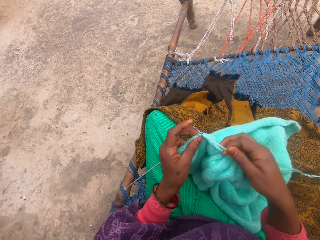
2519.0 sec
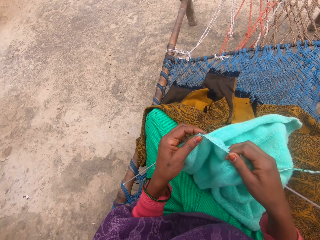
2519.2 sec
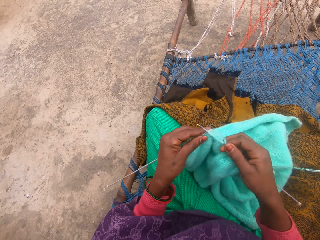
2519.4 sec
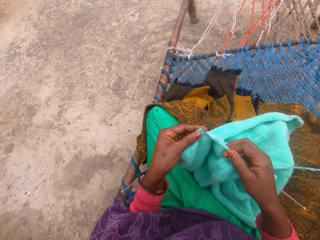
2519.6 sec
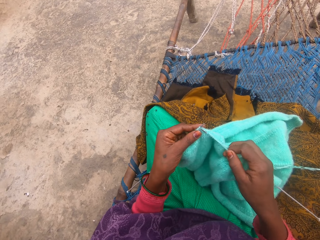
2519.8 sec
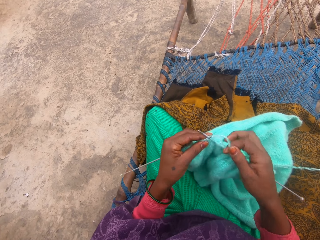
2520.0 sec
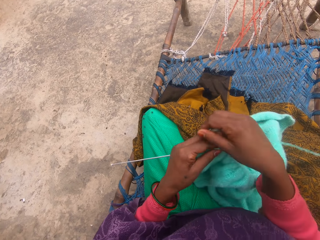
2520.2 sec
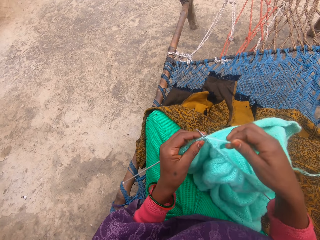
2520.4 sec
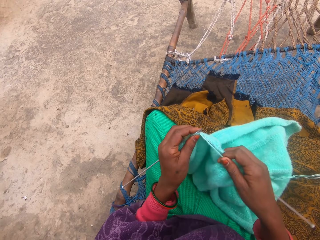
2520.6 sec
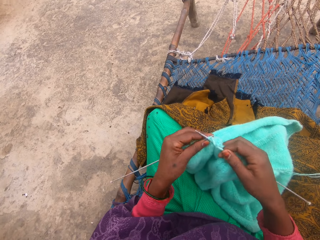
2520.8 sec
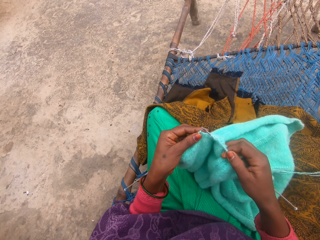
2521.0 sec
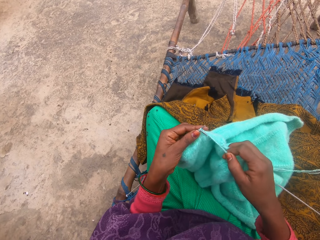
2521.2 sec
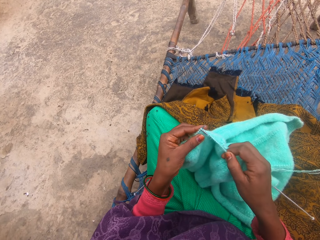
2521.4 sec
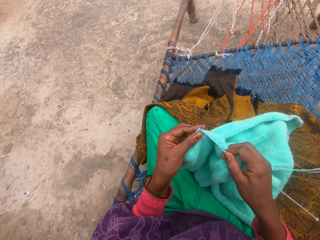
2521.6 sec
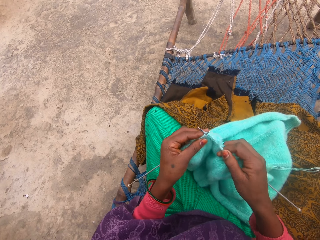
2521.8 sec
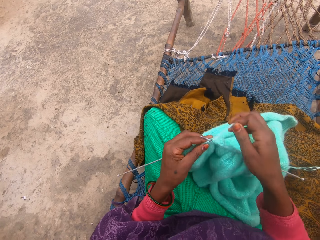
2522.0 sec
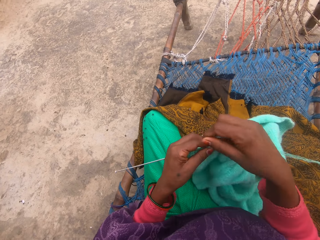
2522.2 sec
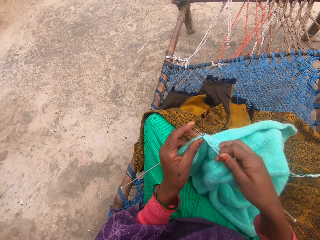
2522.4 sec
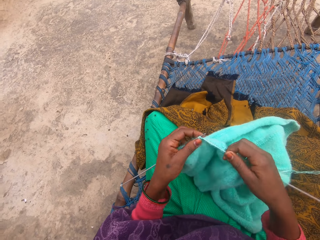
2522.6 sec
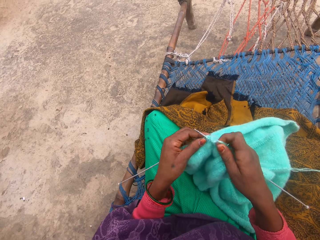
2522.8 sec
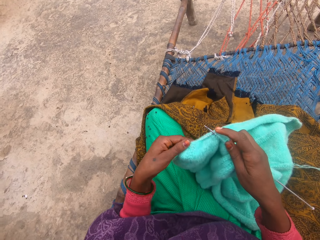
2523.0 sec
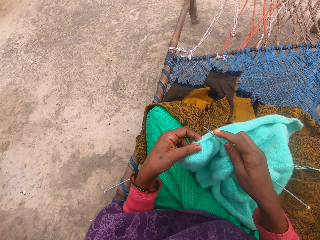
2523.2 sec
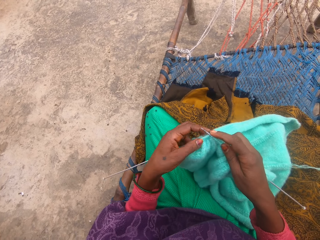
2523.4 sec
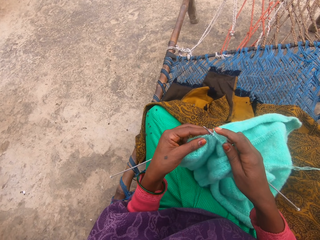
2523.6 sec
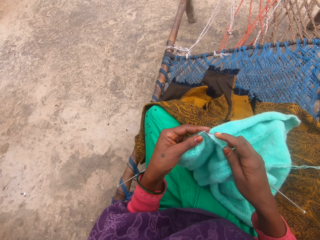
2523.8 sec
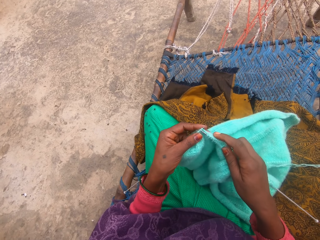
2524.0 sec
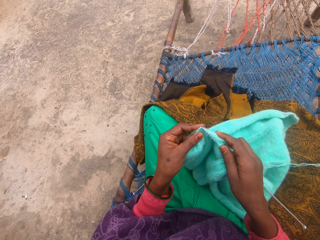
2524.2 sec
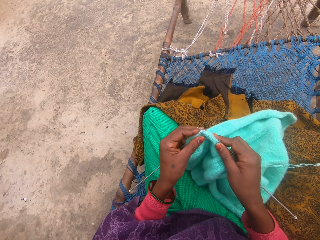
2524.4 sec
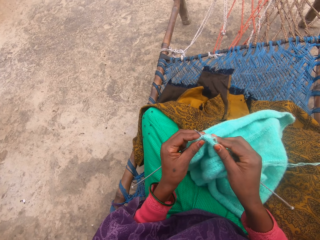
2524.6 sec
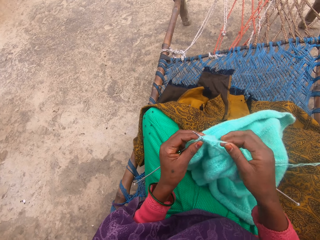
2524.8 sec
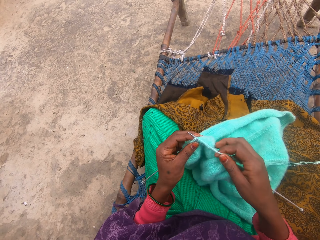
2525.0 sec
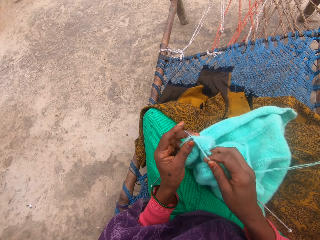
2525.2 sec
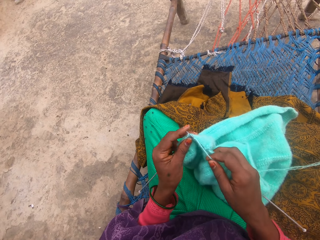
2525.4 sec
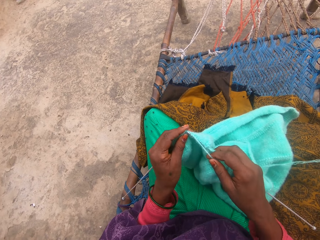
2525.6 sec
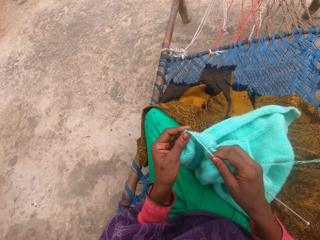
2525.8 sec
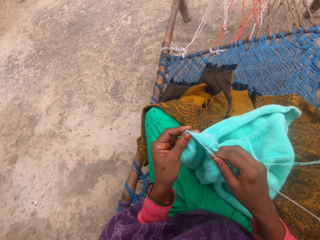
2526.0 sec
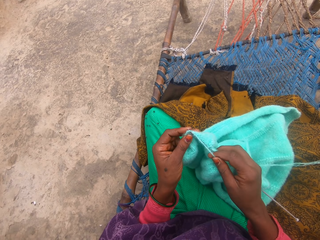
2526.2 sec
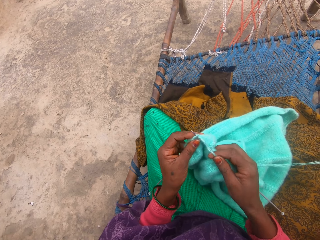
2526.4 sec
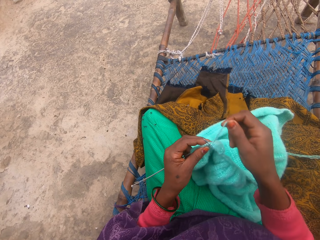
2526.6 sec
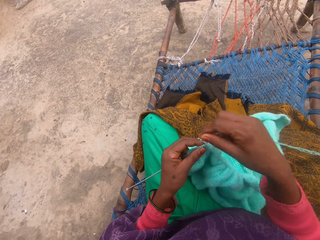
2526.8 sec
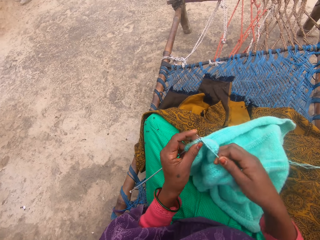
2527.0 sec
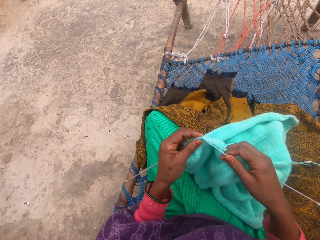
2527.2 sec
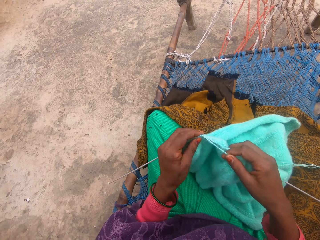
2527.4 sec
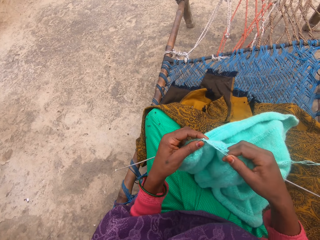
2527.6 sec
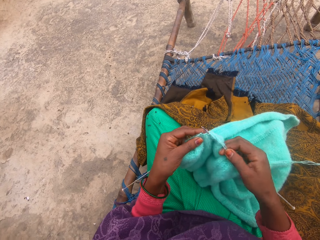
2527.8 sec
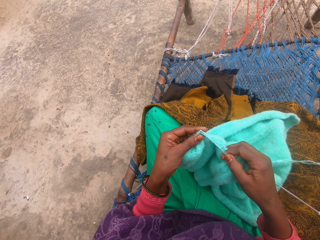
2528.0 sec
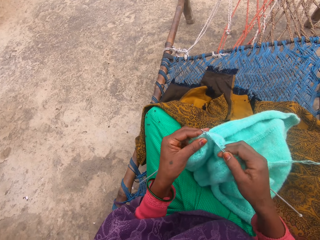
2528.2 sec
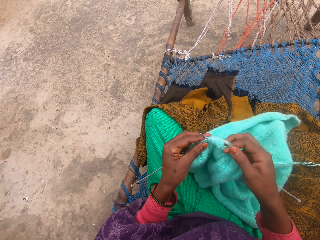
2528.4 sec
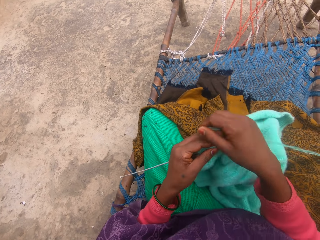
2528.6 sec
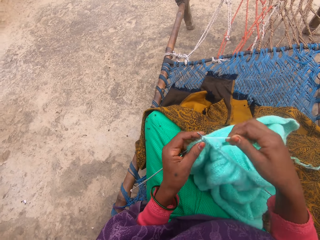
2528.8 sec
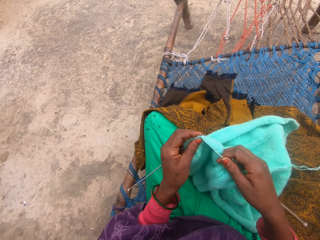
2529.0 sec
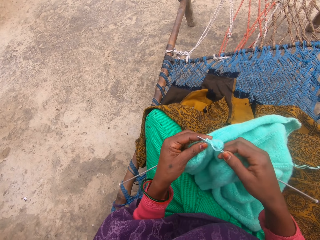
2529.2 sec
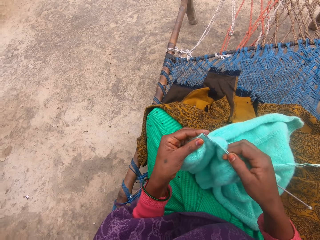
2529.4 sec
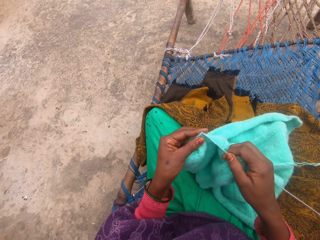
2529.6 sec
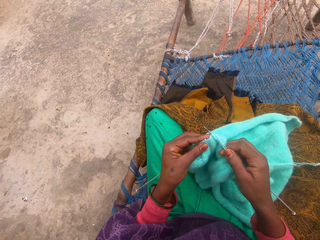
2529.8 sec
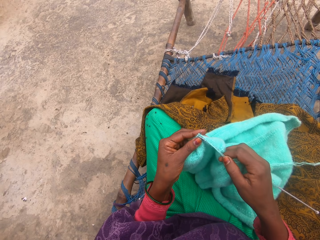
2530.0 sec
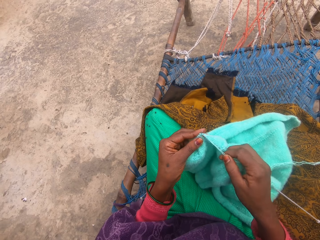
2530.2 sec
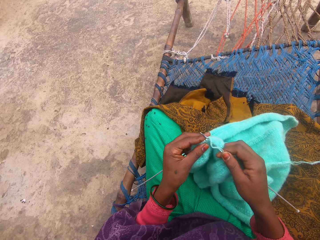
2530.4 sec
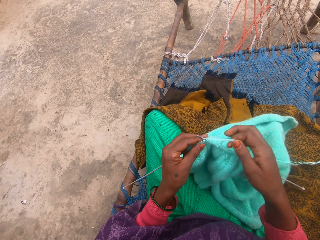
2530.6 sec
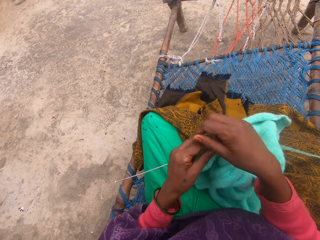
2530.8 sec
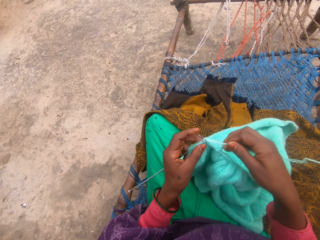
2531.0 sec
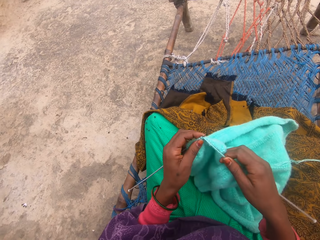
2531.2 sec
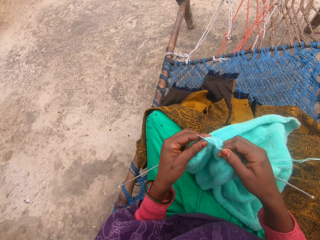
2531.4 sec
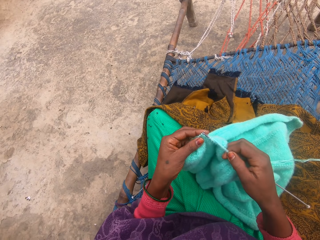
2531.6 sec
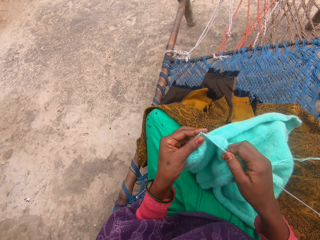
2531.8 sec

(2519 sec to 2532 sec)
The camera wearer knits the fabric. They knit the fabric again.

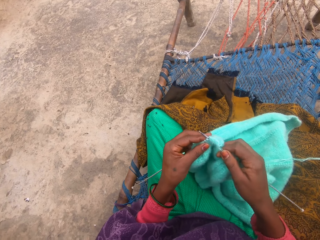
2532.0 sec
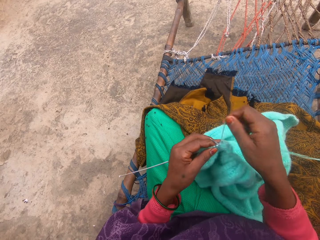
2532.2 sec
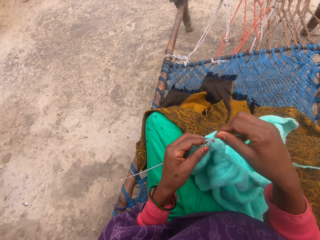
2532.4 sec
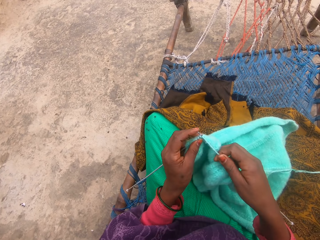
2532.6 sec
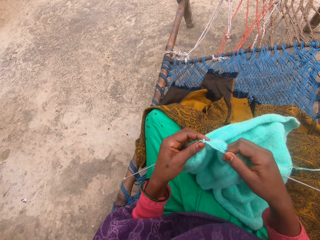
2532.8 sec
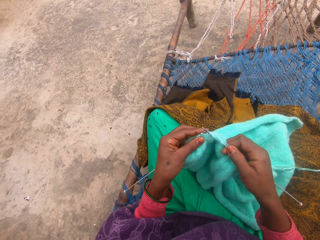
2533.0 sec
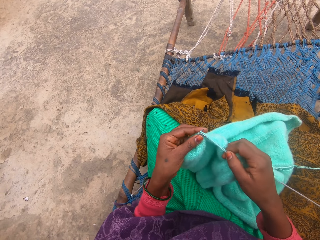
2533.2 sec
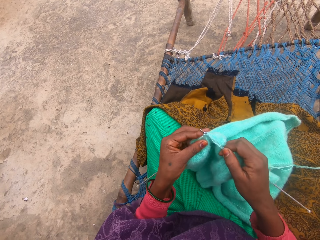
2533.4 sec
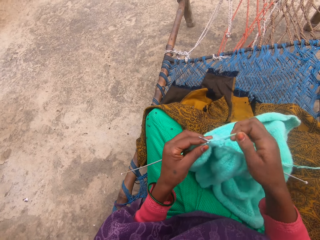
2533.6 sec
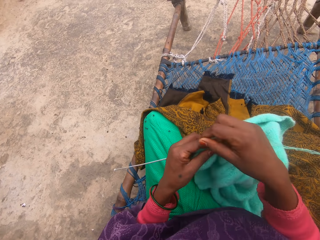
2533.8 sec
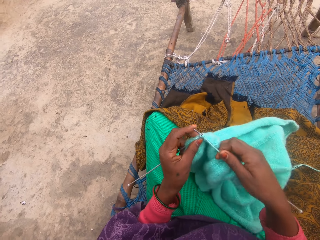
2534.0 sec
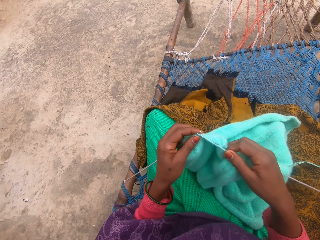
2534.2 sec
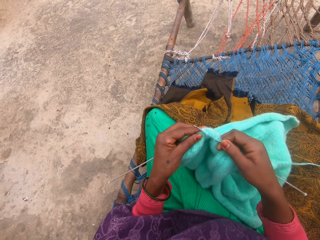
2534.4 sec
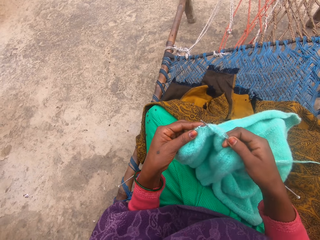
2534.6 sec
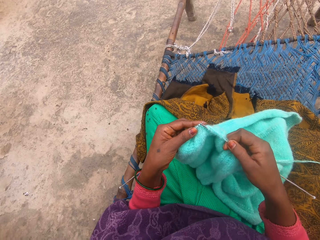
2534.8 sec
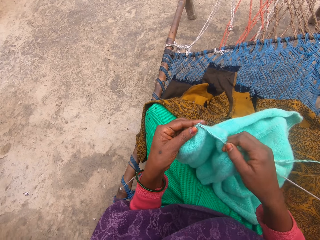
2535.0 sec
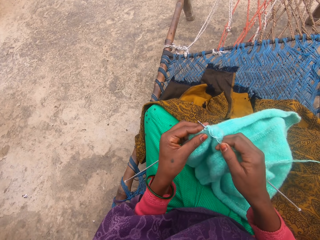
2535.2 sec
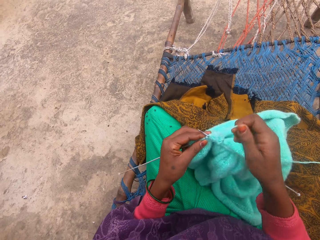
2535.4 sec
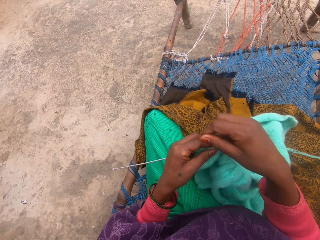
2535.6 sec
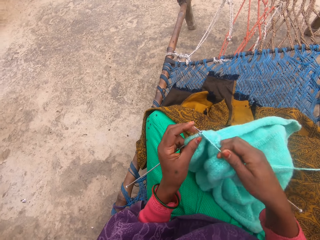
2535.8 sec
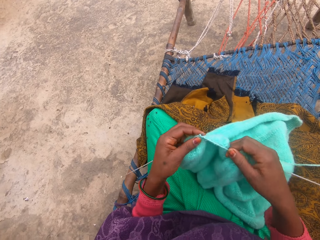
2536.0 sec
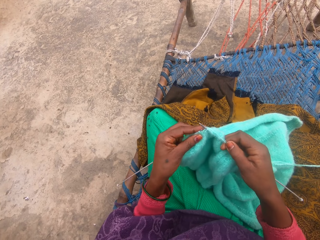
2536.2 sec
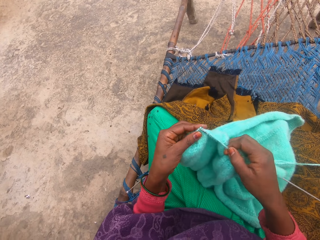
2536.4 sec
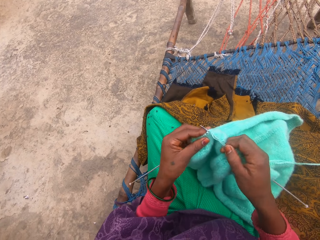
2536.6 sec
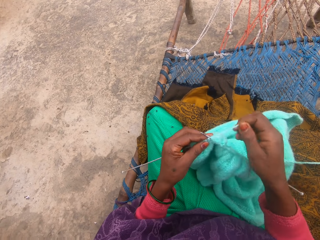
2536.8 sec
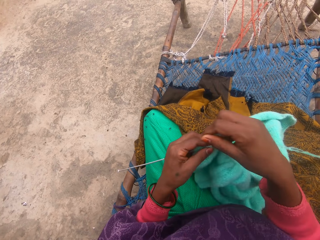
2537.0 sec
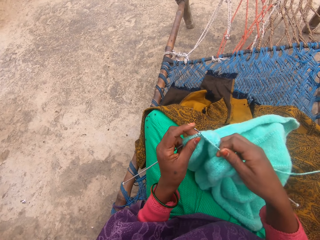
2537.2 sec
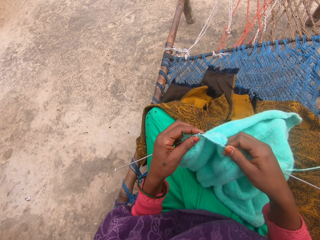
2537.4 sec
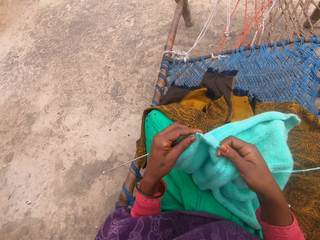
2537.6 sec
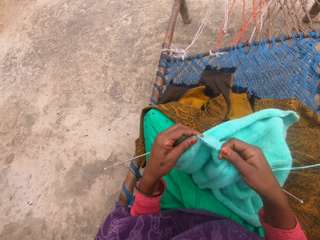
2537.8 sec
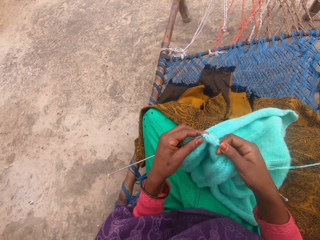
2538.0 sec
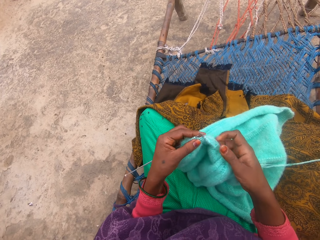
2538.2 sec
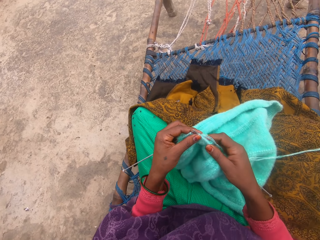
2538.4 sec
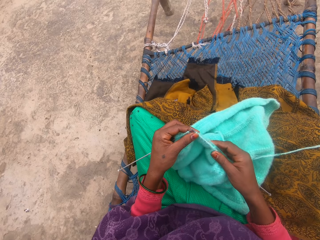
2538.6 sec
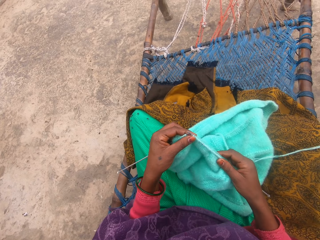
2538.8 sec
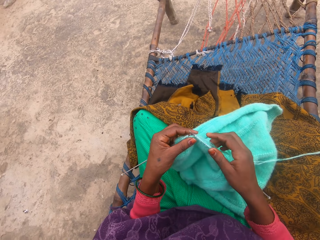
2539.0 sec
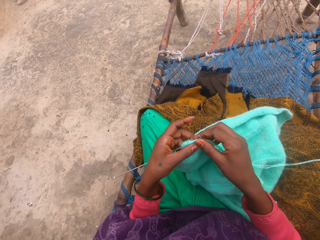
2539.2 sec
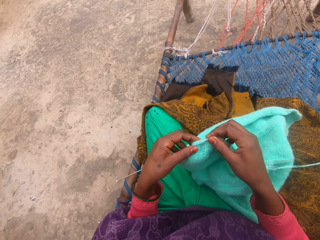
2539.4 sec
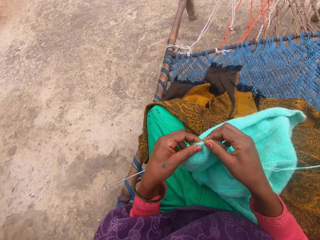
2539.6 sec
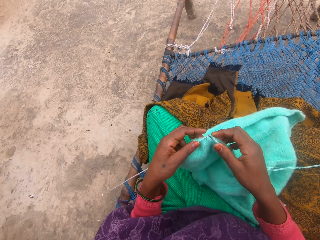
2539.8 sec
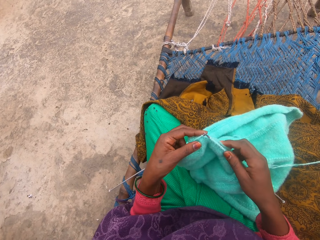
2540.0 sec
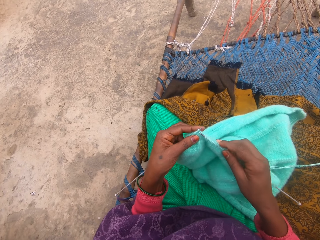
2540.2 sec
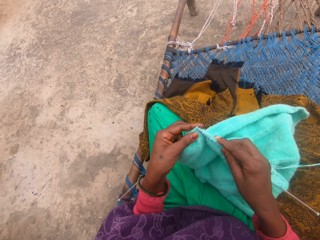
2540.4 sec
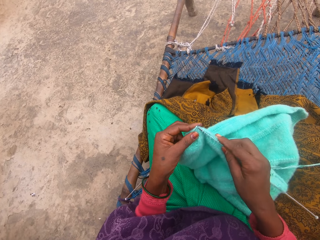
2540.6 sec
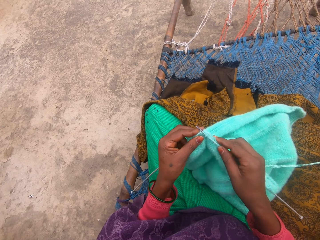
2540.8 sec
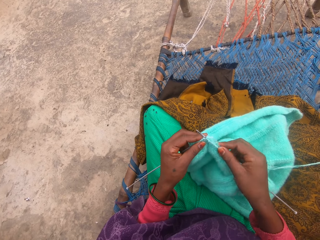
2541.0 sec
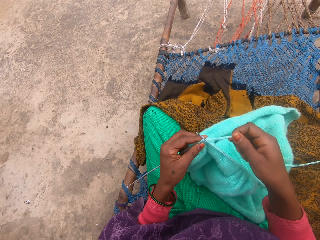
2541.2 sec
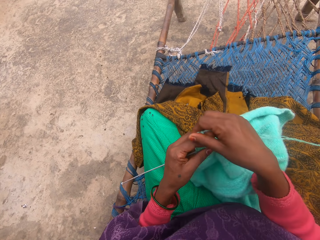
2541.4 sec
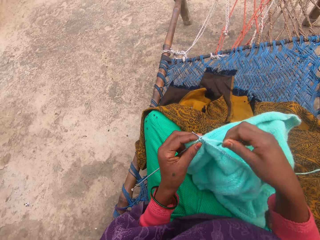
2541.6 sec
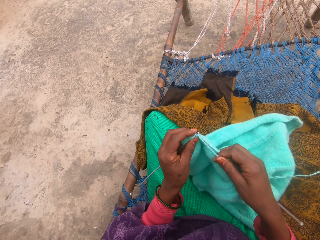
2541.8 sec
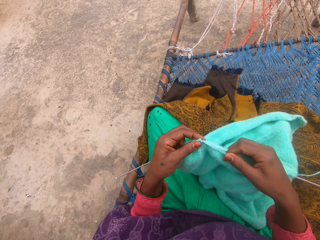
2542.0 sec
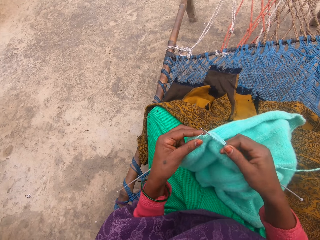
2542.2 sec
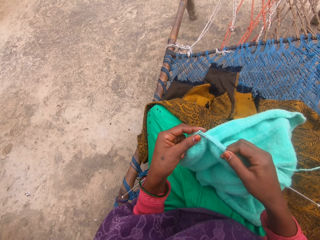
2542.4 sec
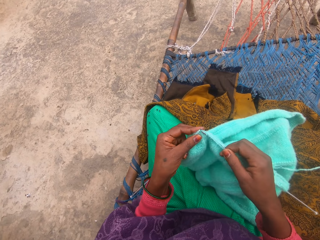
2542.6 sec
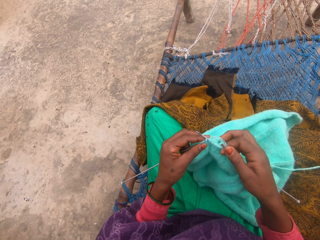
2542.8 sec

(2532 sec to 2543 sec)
The camera wearer holds the thread. They knit the material.
